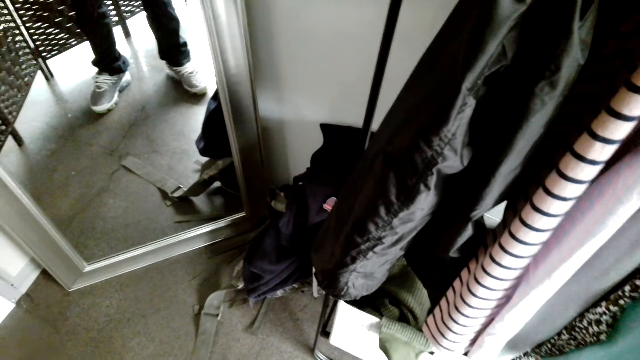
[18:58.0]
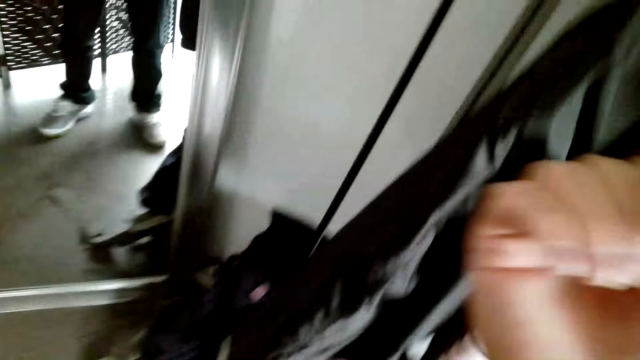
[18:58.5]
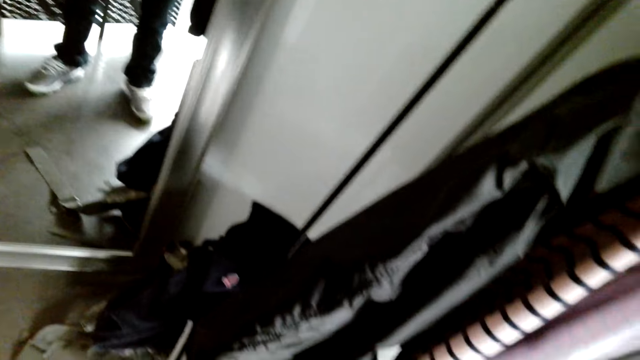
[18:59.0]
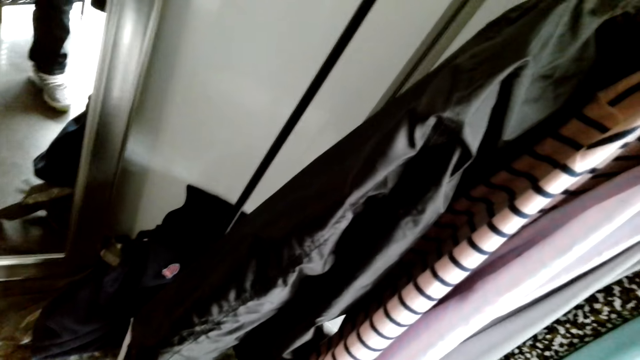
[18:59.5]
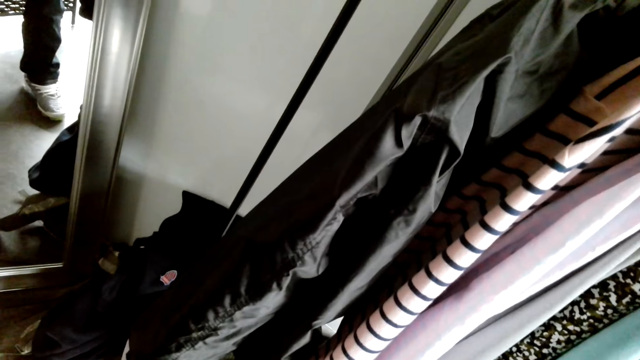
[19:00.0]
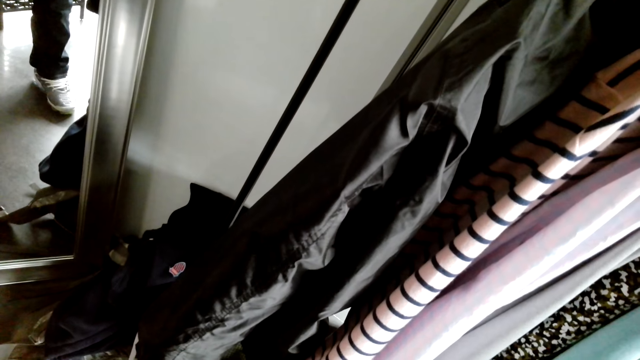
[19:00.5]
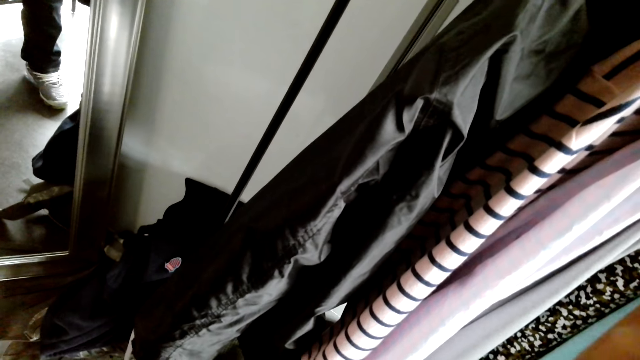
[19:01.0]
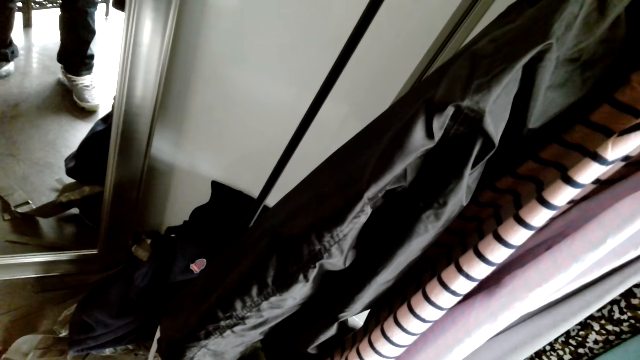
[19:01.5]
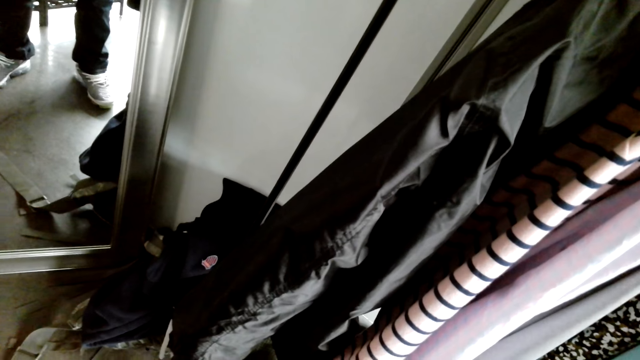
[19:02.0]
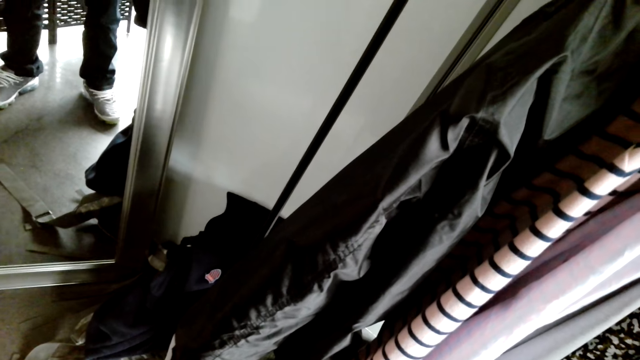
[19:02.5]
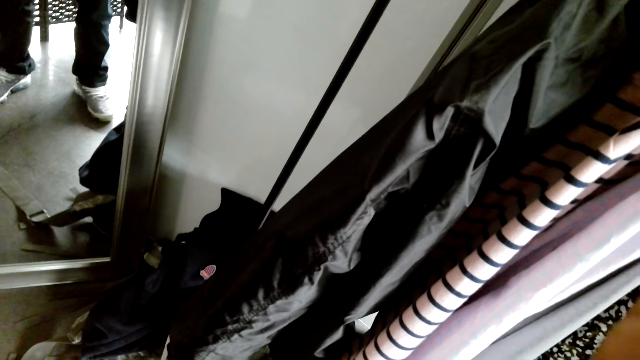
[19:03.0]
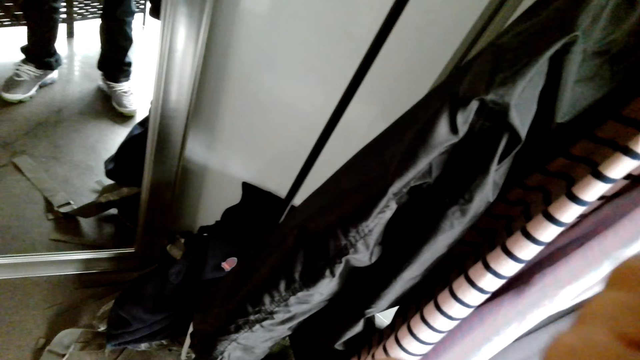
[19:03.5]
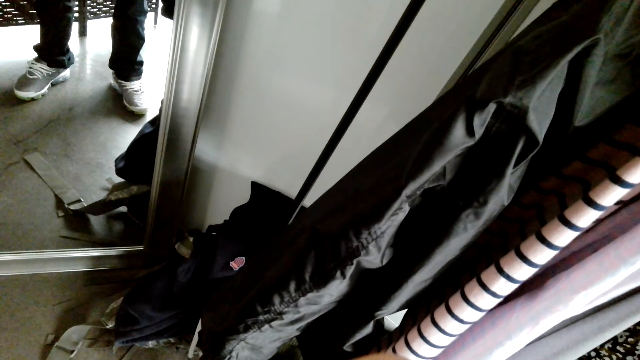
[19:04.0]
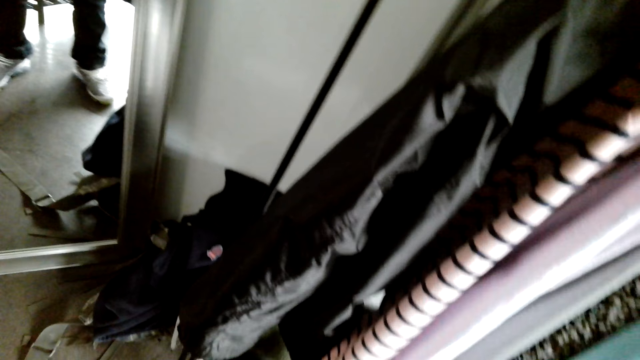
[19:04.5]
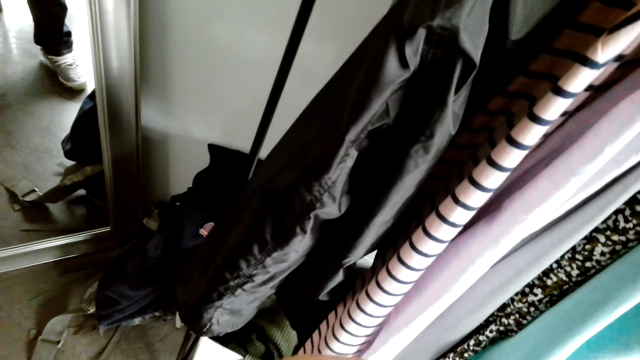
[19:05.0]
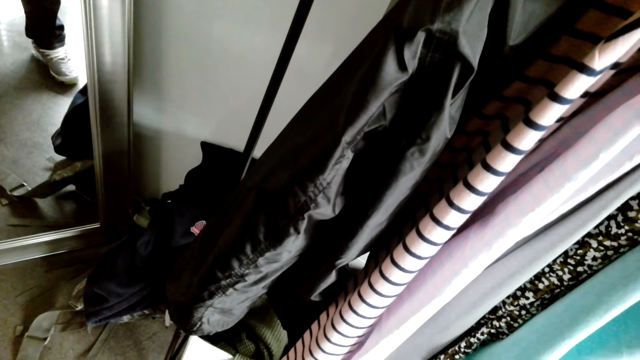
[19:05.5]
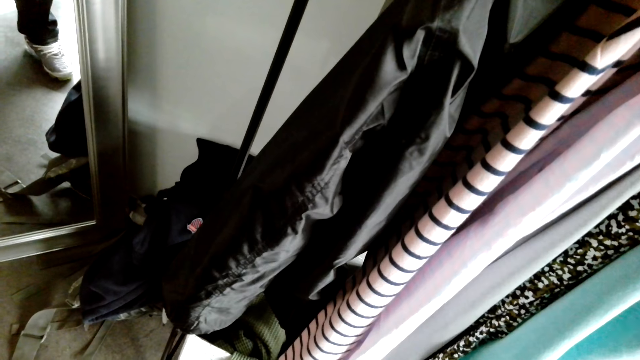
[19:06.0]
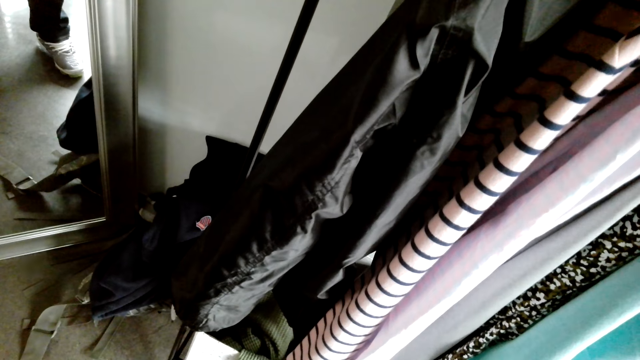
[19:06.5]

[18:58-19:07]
The camera wearer puts a hand up.

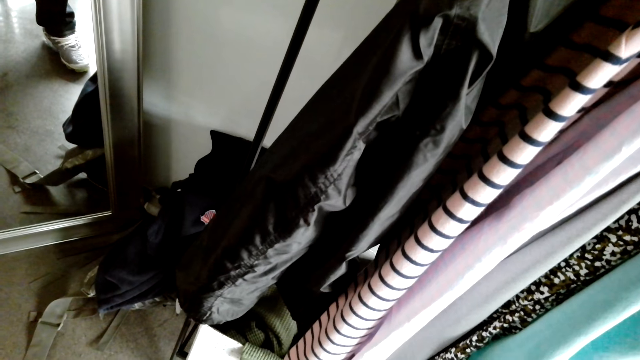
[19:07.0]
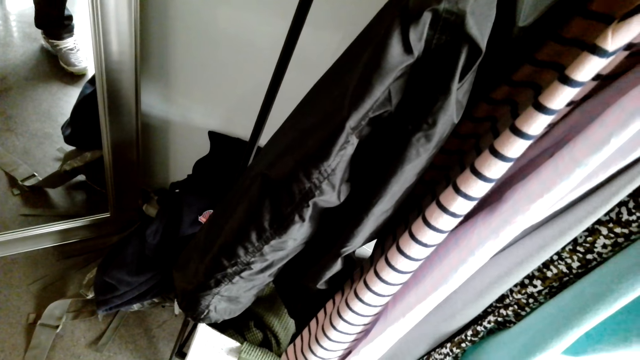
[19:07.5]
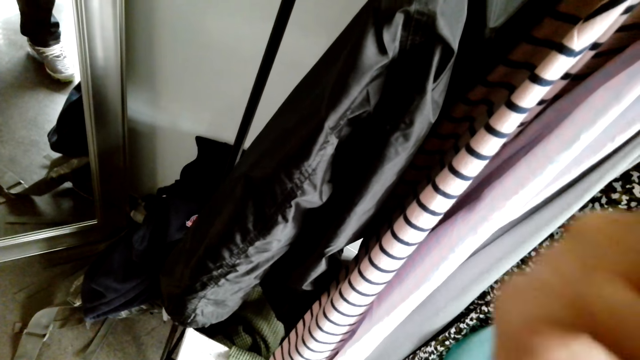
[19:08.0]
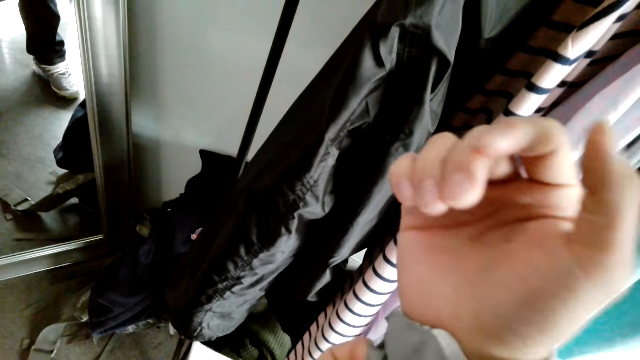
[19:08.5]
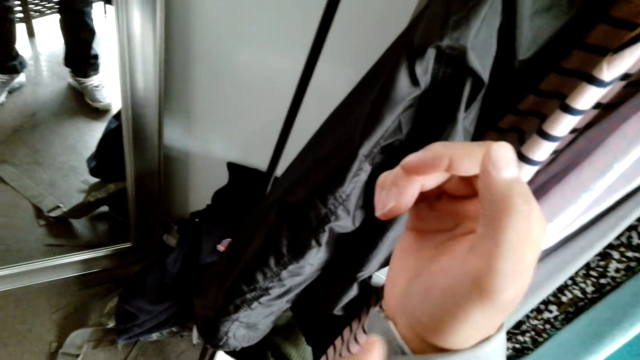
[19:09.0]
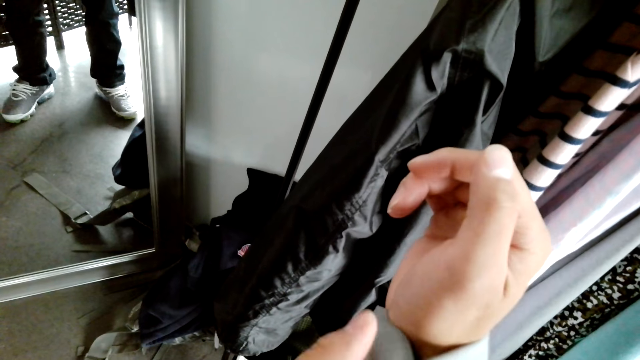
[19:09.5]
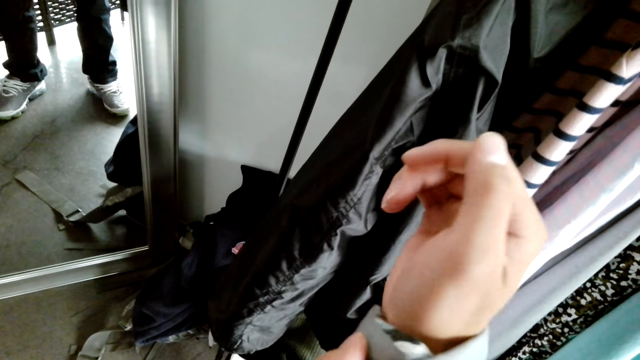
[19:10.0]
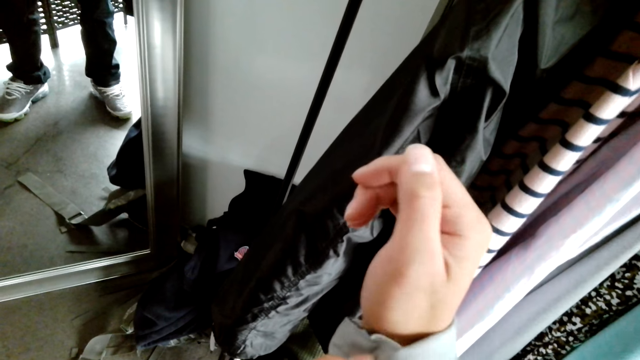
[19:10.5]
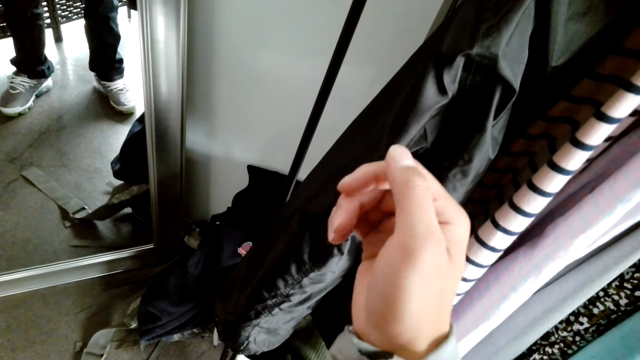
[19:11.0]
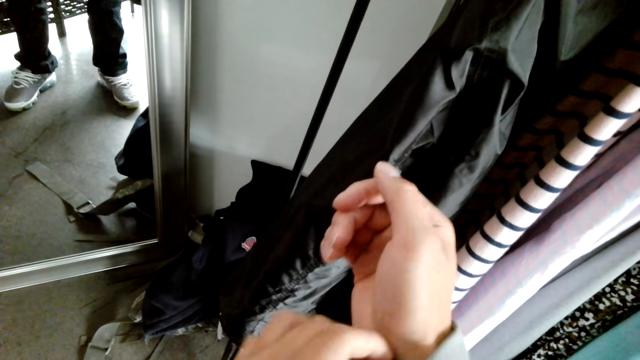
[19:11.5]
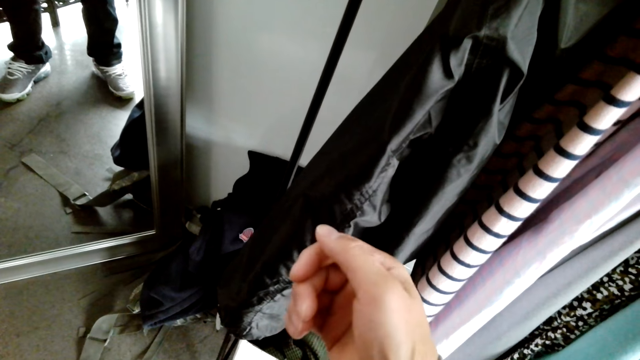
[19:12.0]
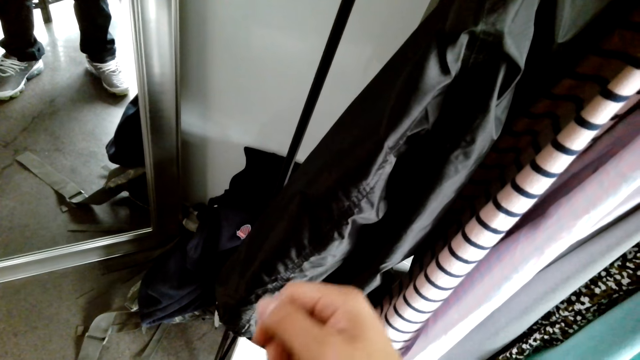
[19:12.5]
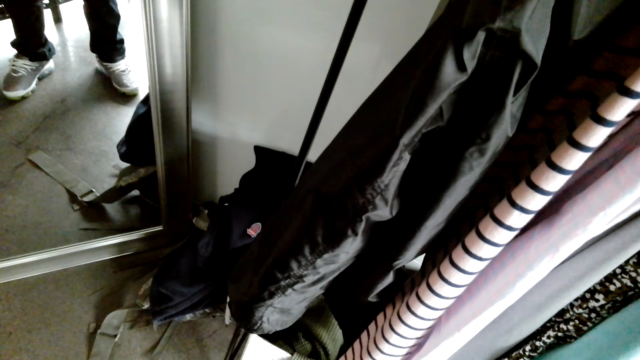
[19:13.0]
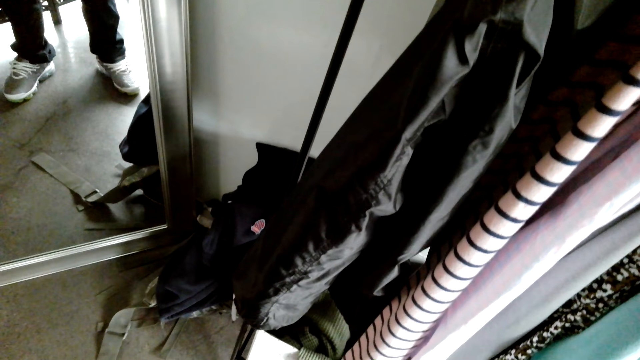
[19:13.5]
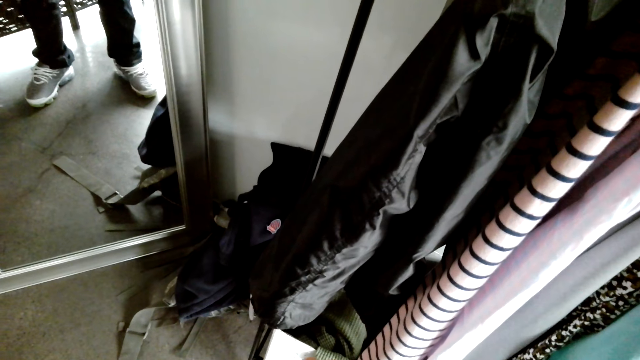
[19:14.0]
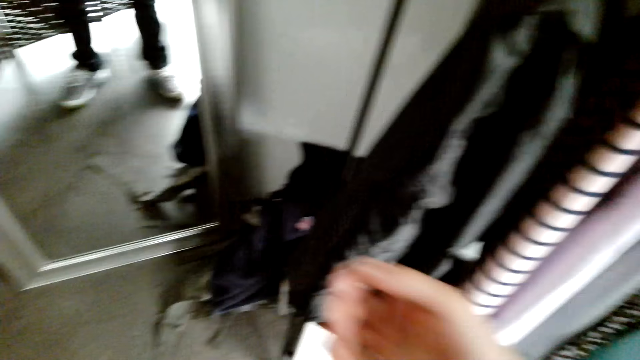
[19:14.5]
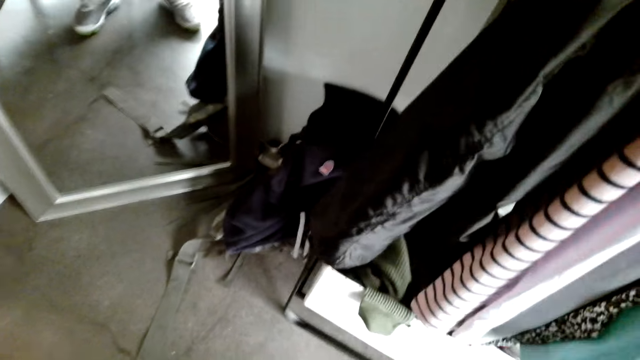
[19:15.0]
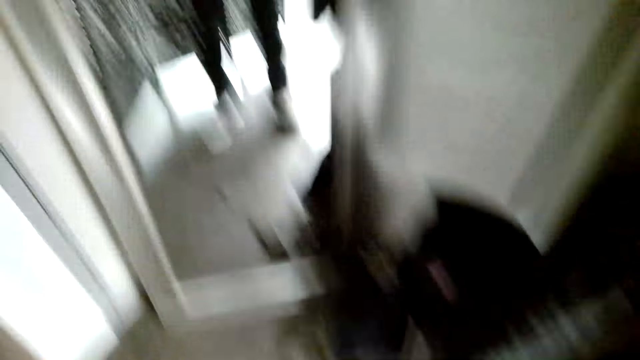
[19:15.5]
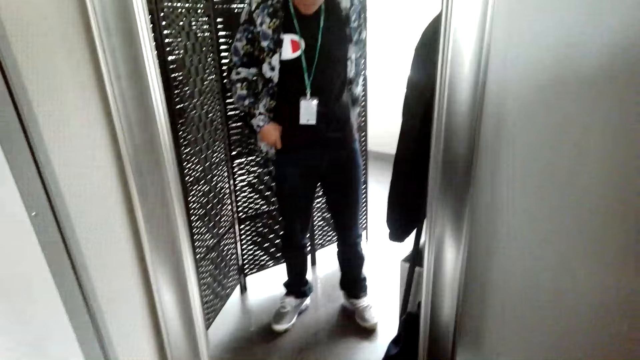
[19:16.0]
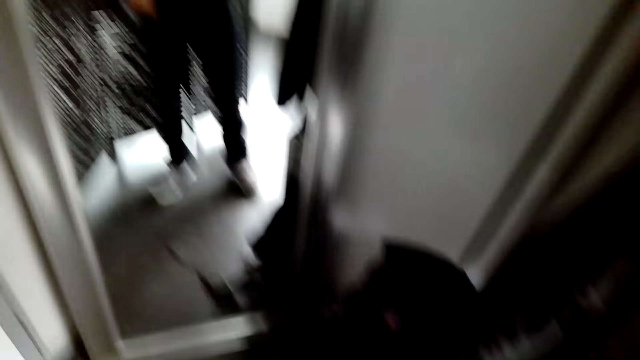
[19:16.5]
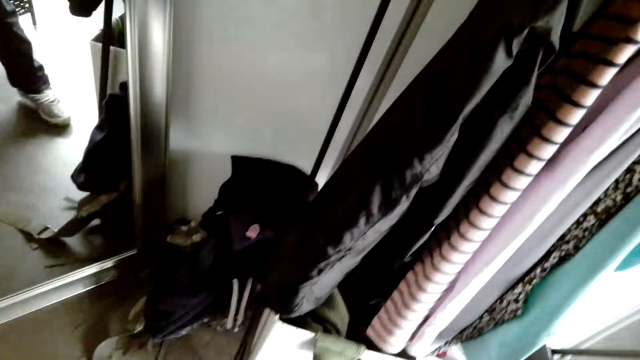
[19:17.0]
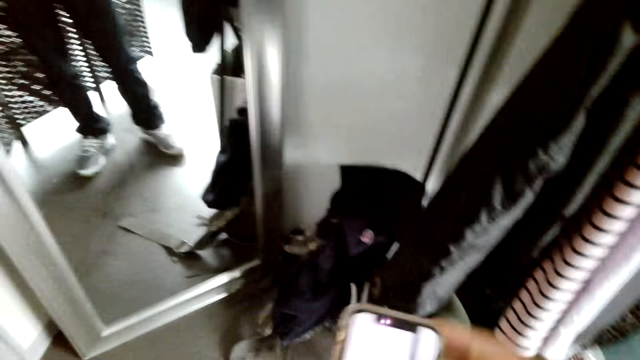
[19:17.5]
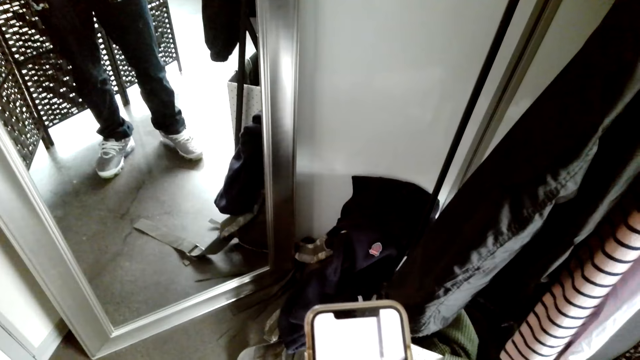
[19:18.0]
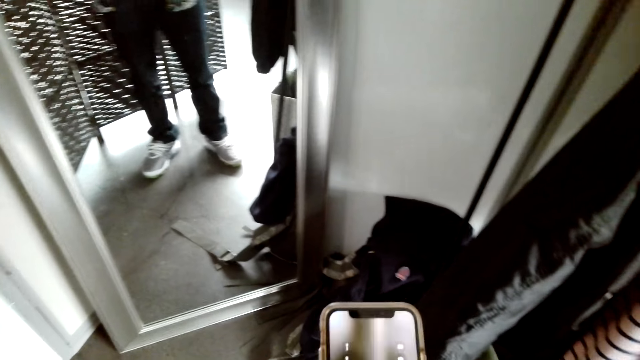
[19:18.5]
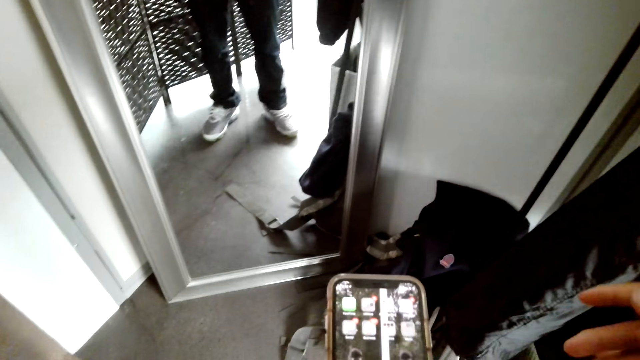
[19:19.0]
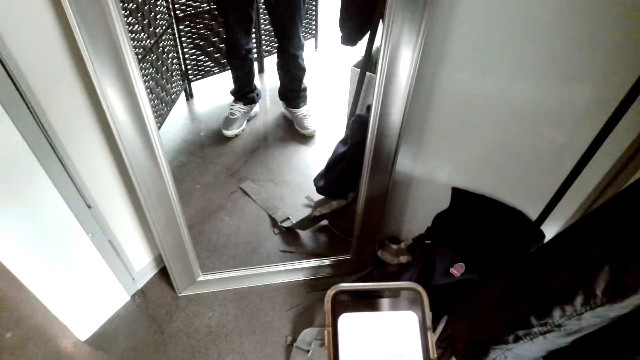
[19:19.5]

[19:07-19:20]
The camera wearer folds the shirt. They look at the mirror. They operate the phone. They look at the phone. They put a hand up.
